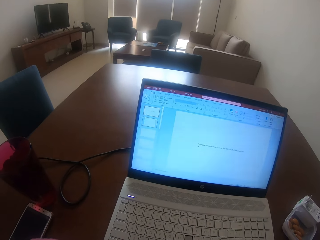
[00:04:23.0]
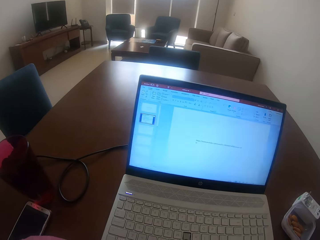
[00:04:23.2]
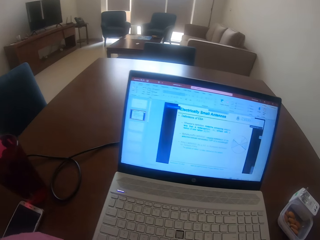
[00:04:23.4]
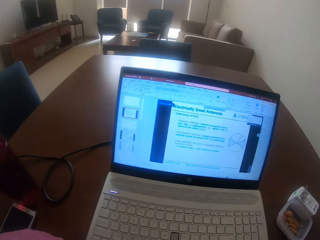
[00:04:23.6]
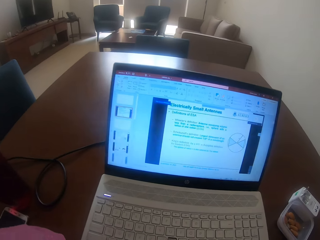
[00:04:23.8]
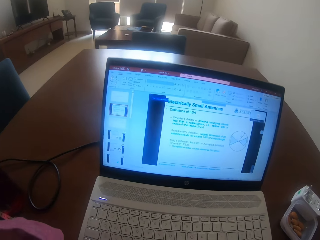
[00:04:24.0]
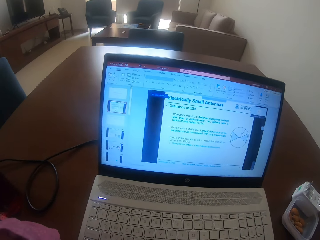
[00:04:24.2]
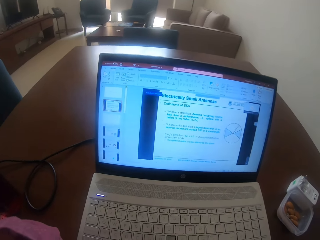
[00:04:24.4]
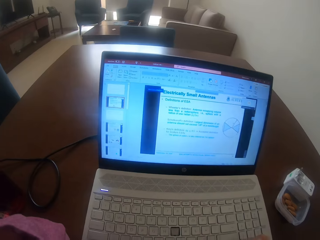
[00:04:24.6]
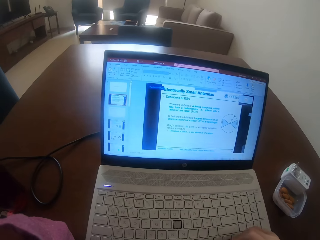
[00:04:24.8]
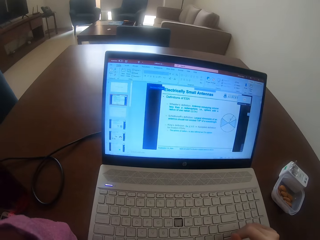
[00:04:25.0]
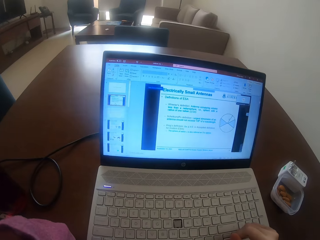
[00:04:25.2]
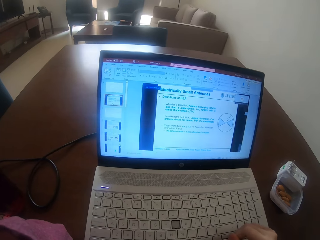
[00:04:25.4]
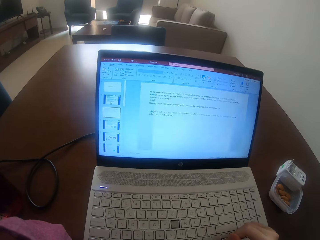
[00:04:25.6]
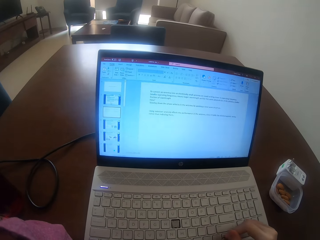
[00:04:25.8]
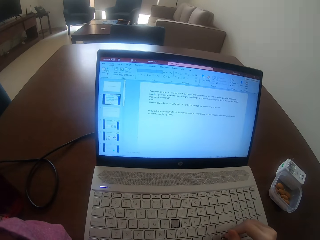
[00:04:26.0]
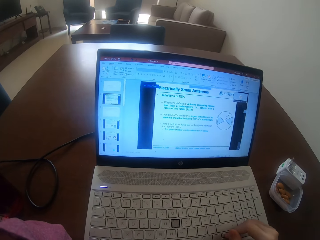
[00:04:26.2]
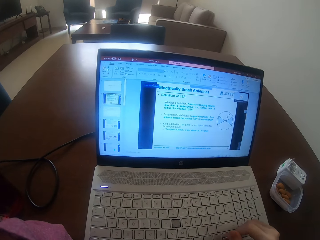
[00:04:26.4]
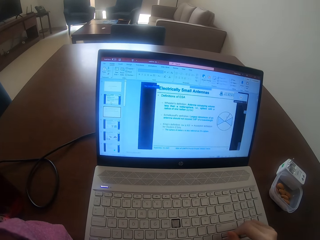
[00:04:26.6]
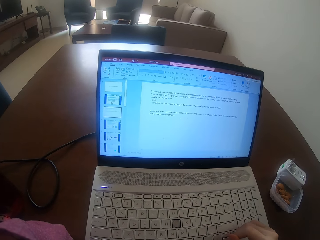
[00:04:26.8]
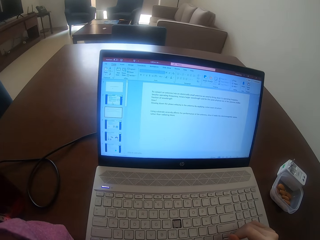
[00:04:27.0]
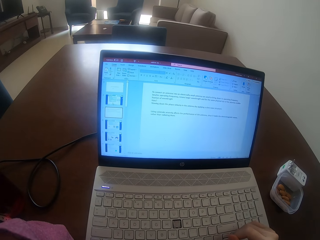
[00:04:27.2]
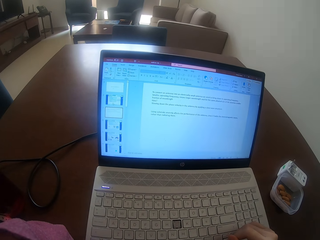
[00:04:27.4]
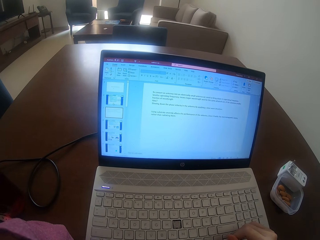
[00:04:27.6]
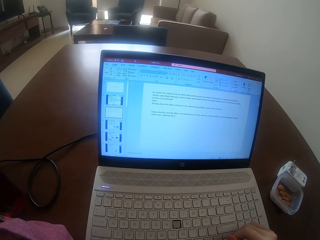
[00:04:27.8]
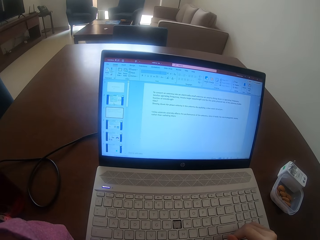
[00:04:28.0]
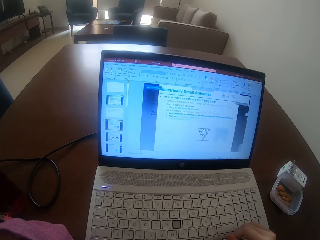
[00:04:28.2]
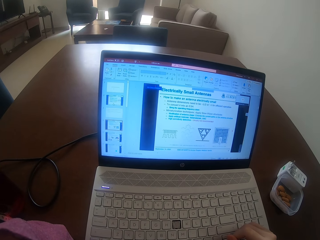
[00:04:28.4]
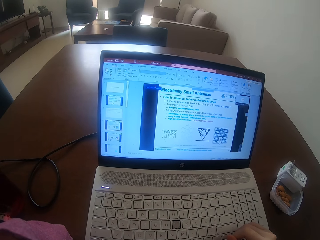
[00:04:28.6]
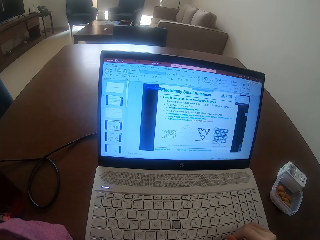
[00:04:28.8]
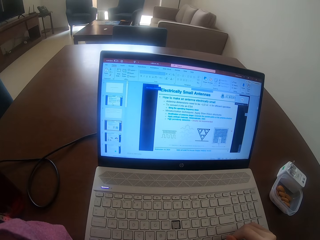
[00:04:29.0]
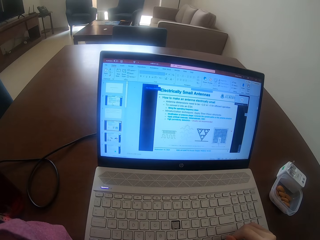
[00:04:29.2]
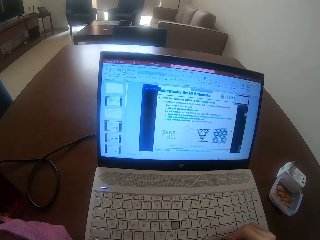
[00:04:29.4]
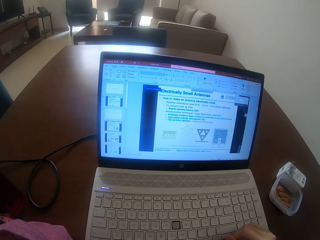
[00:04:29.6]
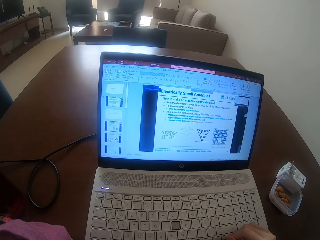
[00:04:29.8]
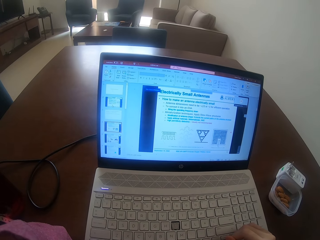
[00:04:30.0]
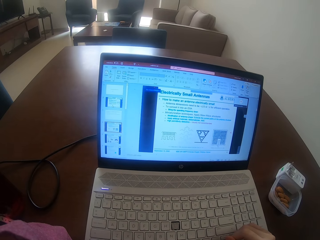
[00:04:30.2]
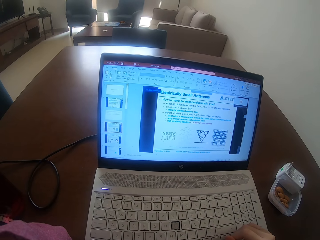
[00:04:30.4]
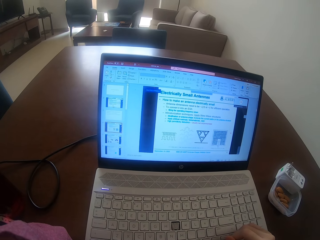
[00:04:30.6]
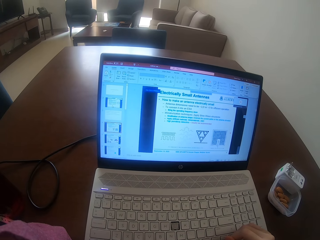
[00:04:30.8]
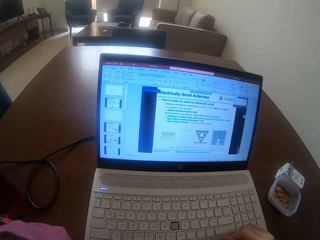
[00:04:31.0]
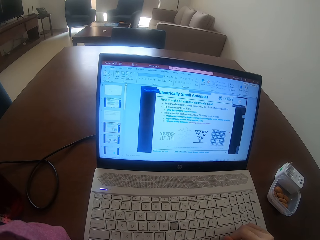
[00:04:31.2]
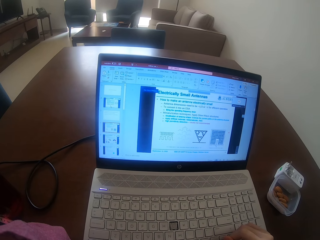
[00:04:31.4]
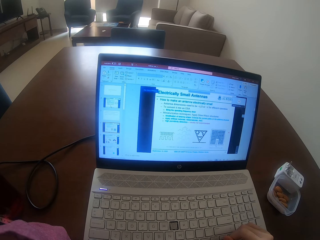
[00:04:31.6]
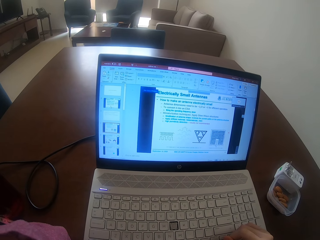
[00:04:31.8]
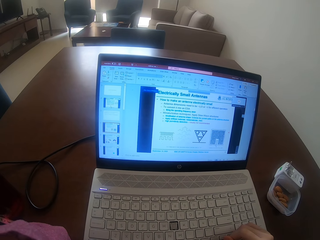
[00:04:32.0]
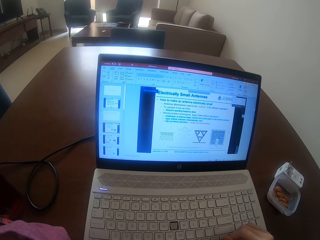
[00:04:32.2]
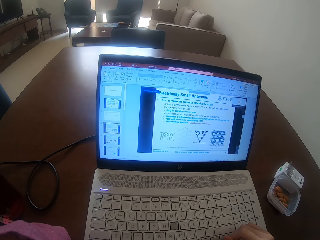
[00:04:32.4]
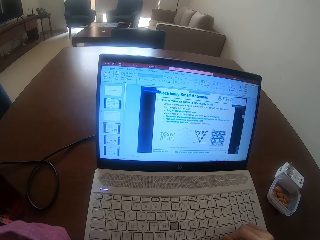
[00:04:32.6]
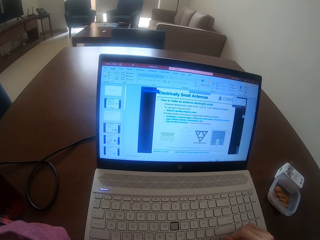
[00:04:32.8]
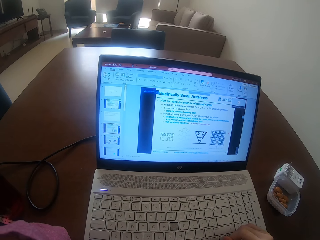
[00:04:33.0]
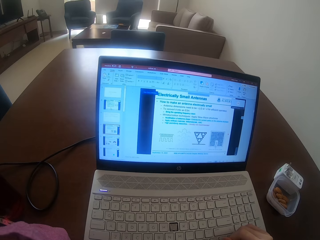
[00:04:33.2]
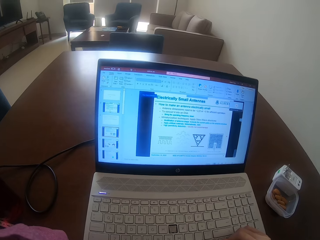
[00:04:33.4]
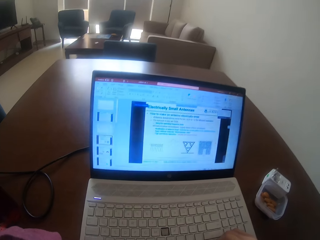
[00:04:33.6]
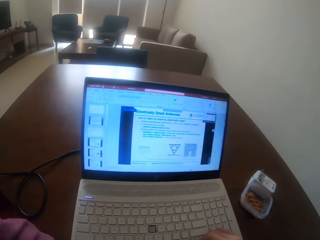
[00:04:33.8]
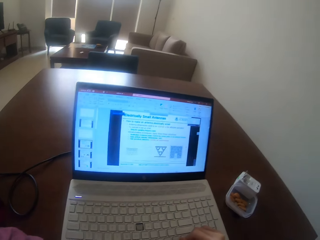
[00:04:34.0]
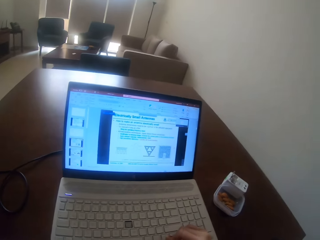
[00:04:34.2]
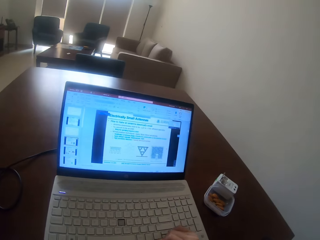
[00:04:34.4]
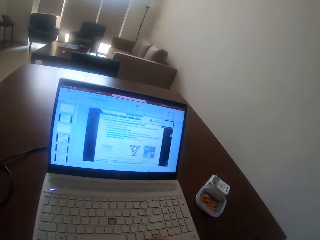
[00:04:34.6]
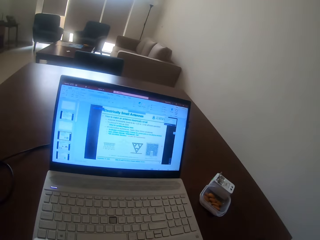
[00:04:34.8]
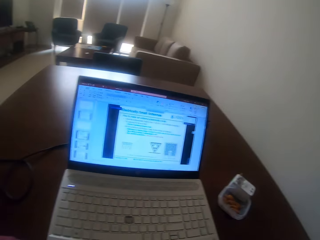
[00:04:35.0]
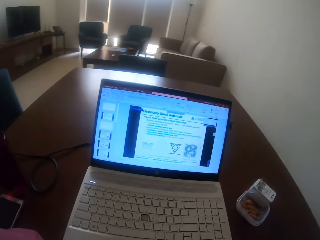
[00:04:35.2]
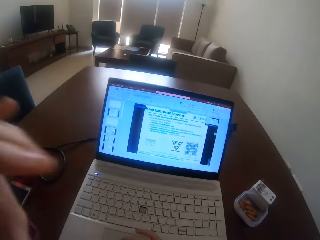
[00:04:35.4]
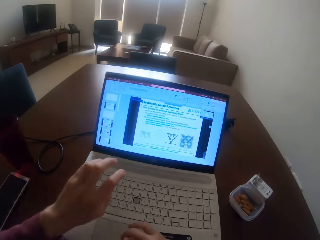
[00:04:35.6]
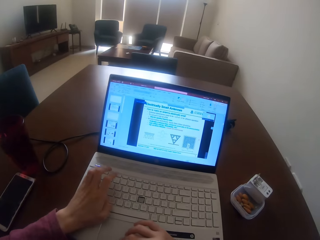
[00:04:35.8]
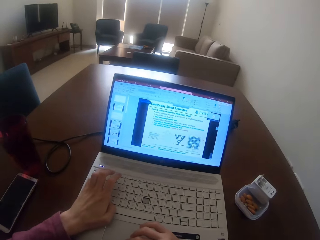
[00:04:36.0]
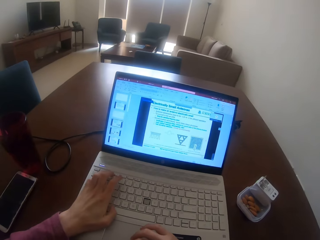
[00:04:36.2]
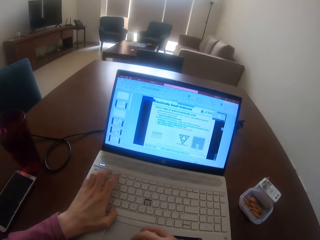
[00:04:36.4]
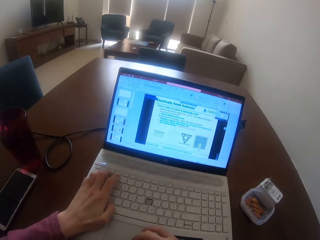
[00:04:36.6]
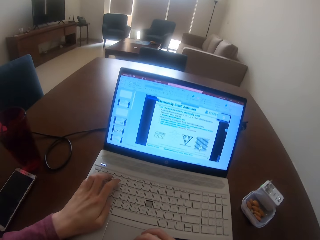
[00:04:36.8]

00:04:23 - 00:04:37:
The camera wearer types on the keyboard. He puts down his hand. He presses the keyboard.

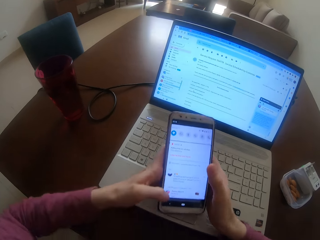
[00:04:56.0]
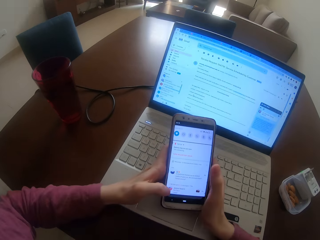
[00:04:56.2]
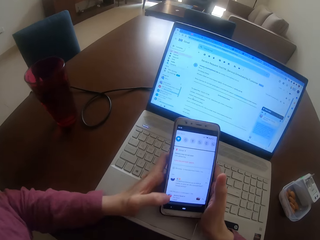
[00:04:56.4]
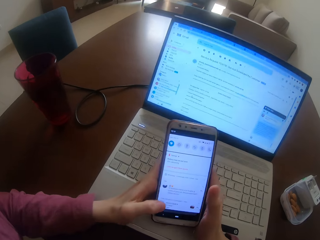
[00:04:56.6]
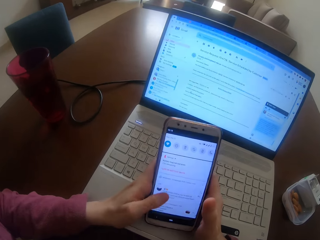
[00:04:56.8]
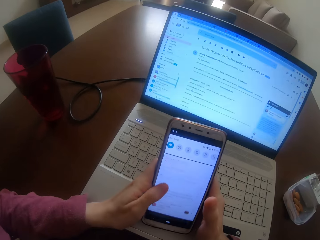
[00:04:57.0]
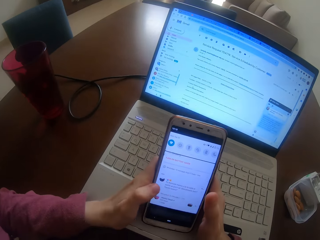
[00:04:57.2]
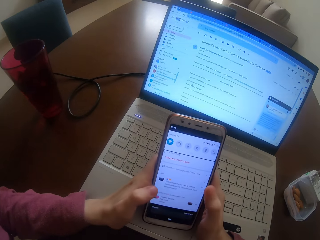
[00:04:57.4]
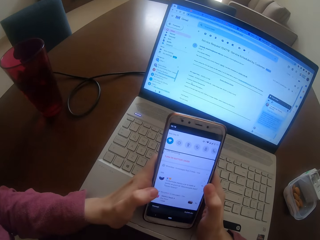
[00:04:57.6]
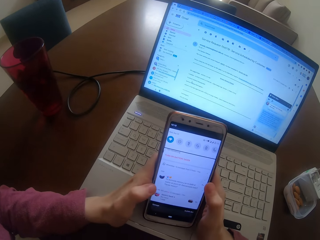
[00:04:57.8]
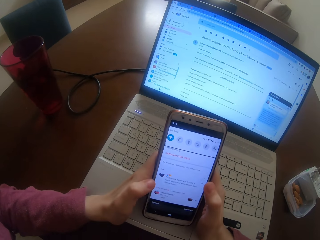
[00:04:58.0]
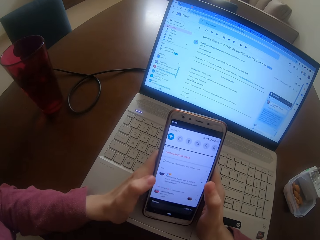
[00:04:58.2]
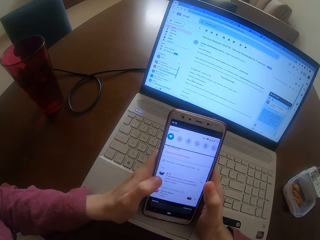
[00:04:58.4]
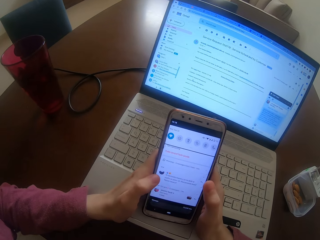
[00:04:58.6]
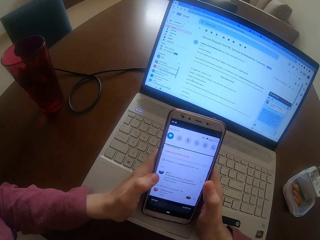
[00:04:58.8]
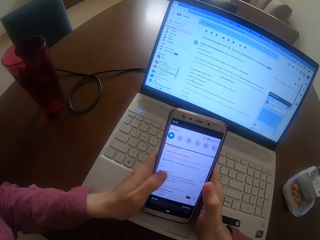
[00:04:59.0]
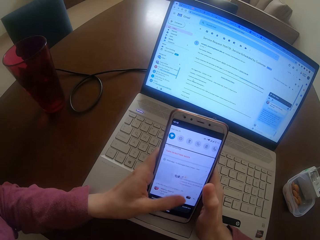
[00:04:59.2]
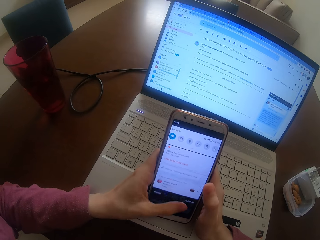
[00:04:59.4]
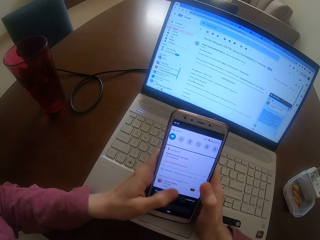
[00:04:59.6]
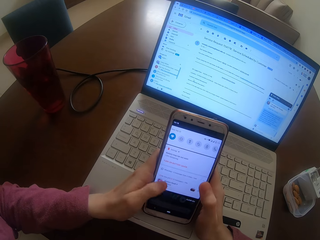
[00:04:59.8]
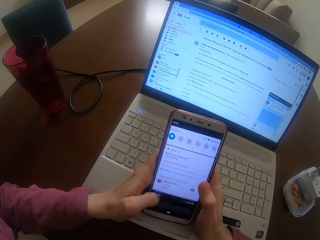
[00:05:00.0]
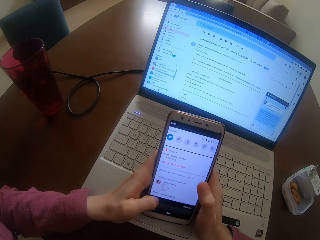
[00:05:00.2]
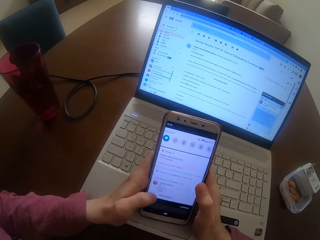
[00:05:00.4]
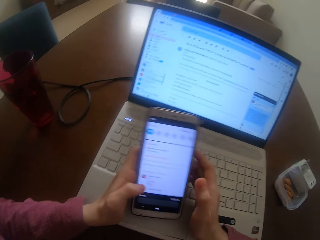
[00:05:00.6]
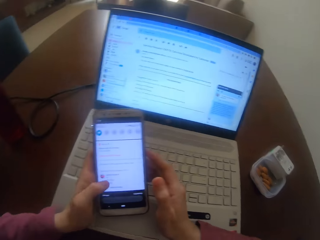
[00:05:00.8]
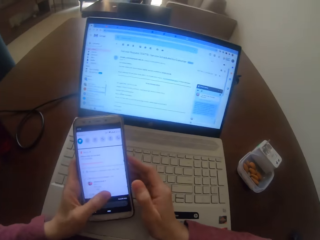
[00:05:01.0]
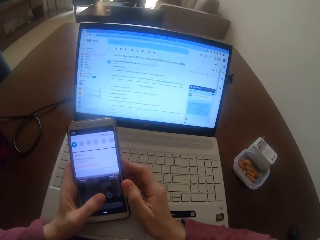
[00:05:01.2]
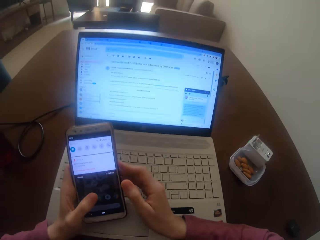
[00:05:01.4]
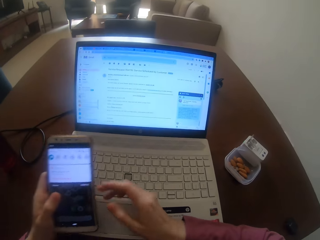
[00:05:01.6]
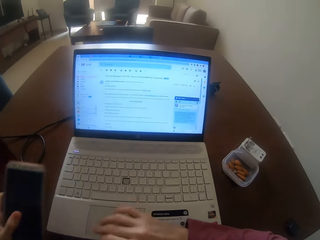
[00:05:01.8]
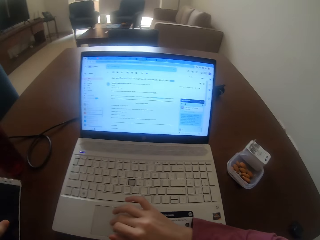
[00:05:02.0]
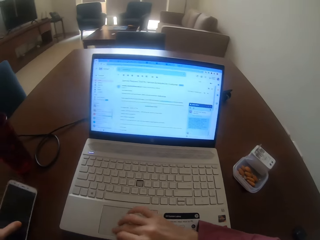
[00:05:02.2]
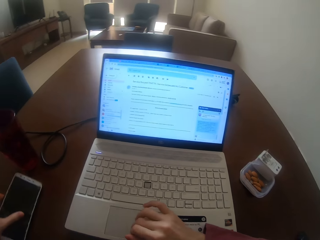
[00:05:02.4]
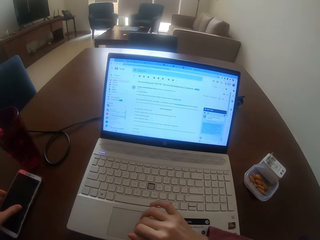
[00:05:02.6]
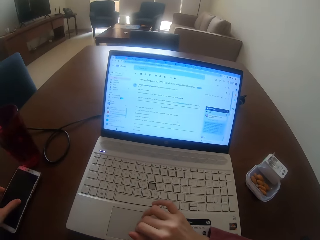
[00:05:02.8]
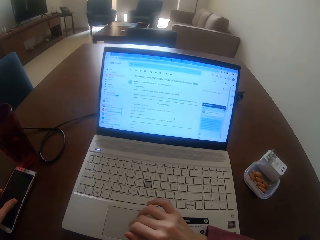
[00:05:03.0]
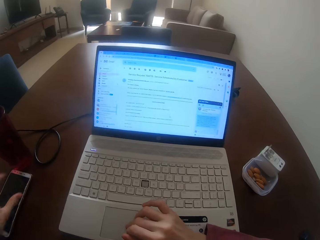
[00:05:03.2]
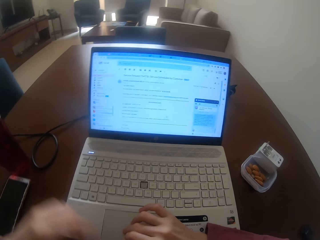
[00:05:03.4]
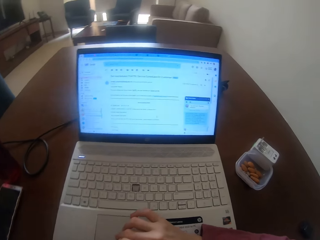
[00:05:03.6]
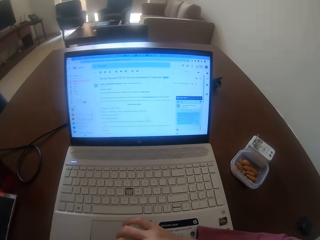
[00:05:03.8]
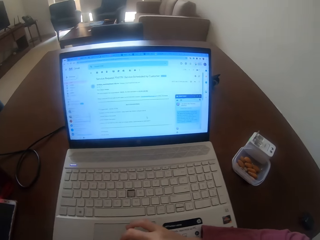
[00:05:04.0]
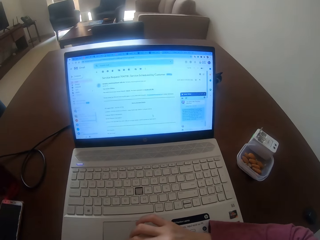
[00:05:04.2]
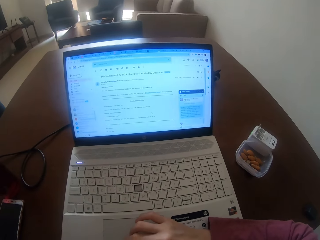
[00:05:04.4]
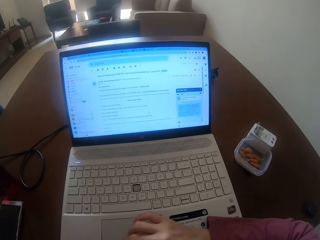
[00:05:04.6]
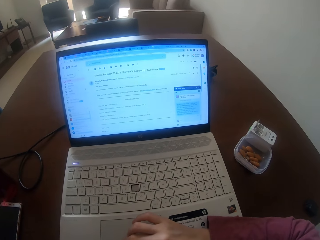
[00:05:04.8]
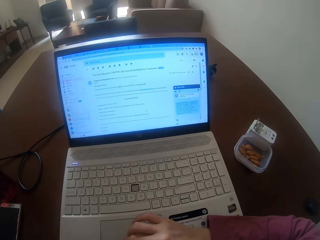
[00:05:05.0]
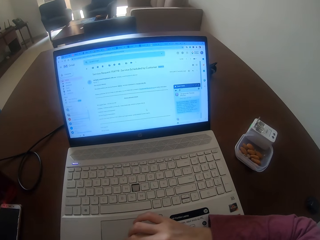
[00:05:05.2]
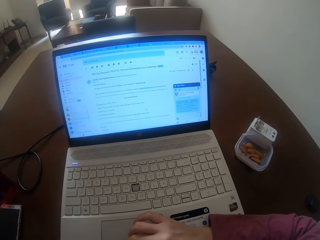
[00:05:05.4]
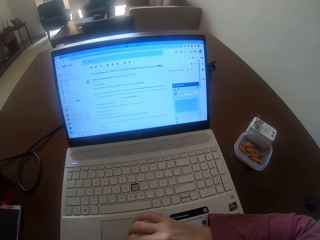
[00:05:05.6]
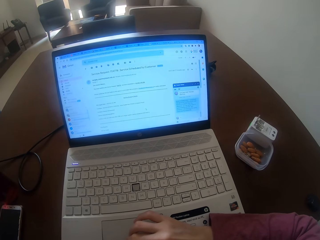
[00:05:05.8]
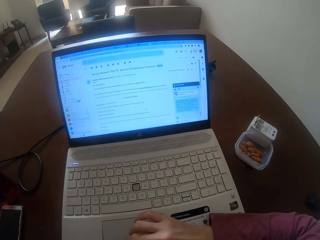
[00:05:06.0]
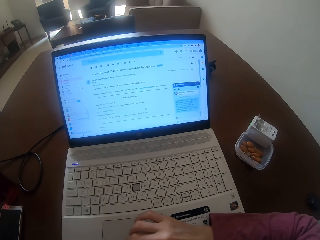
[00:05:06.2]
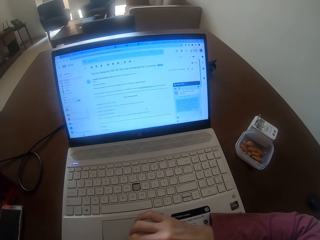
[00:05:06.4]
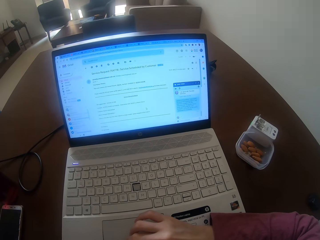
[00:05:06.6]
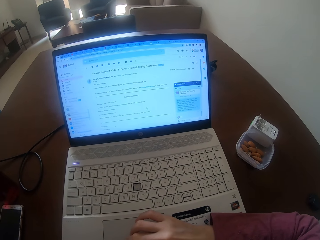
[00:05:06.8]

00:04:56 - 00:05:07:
The camera wearer dials the phone. They touch the touchpad. They place the phone on the table.
